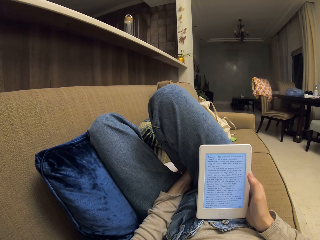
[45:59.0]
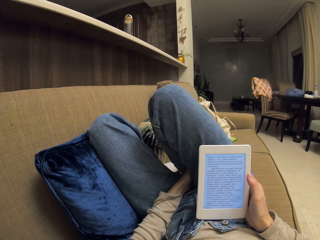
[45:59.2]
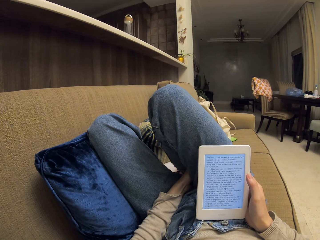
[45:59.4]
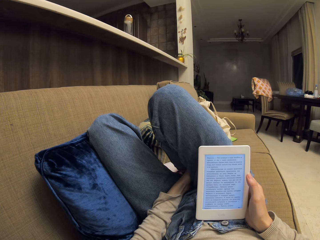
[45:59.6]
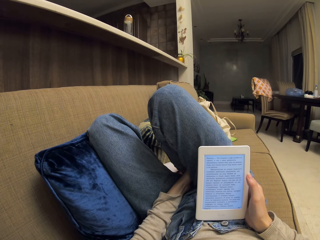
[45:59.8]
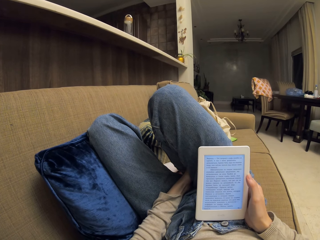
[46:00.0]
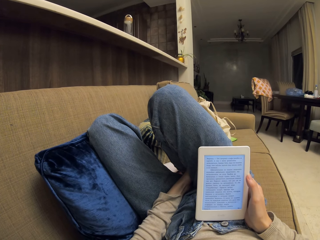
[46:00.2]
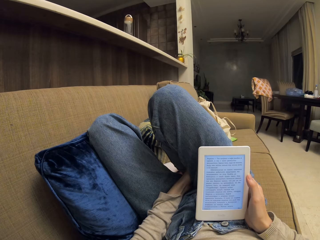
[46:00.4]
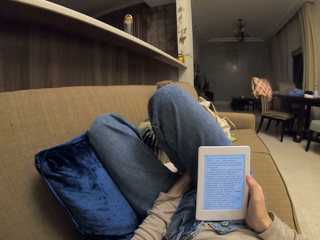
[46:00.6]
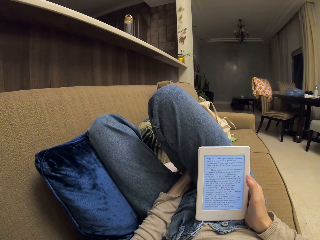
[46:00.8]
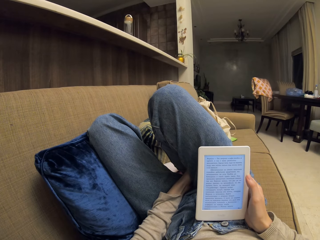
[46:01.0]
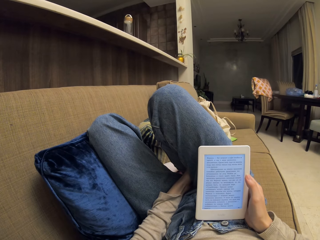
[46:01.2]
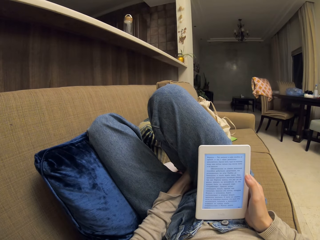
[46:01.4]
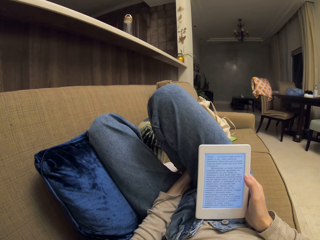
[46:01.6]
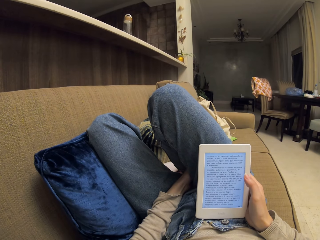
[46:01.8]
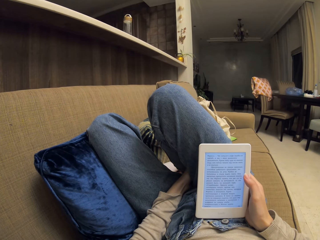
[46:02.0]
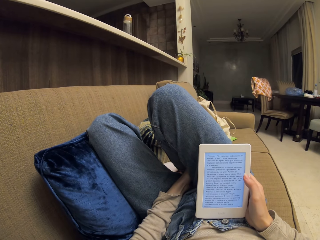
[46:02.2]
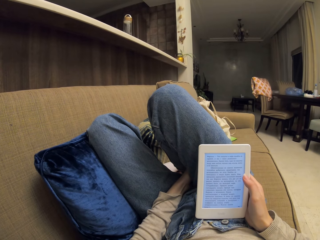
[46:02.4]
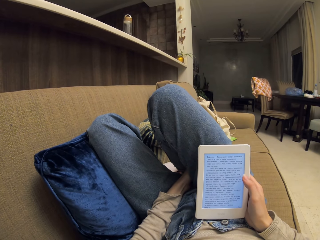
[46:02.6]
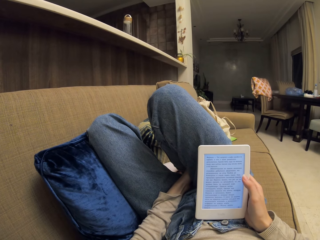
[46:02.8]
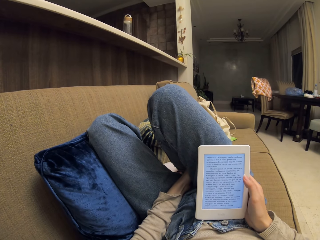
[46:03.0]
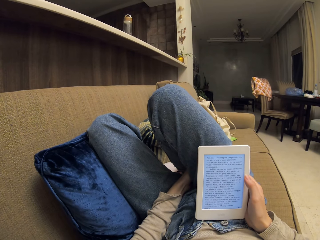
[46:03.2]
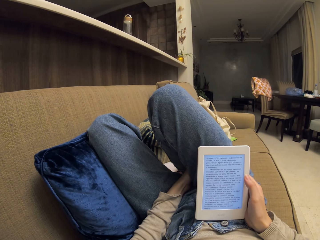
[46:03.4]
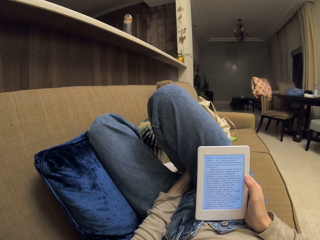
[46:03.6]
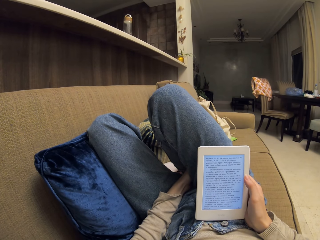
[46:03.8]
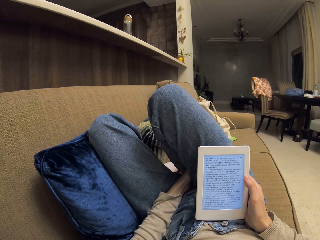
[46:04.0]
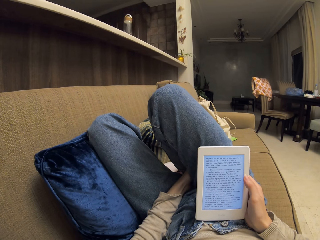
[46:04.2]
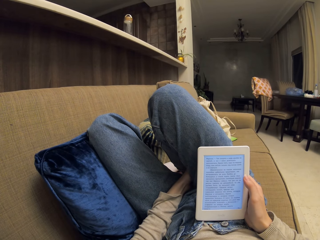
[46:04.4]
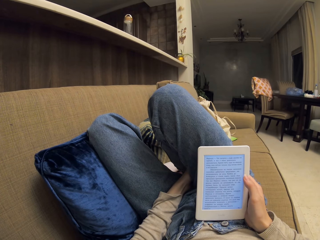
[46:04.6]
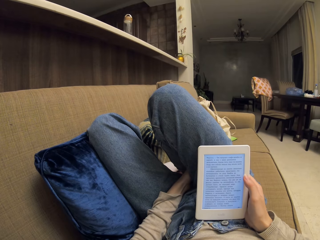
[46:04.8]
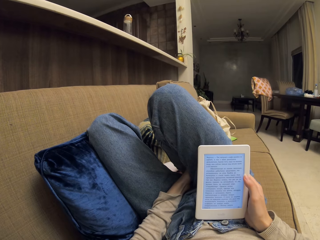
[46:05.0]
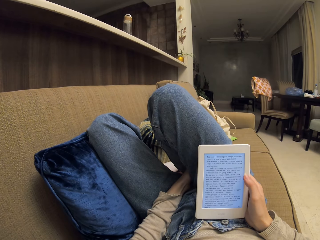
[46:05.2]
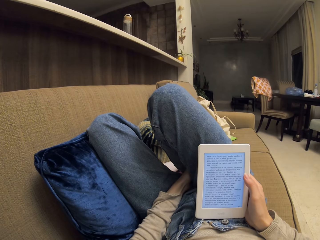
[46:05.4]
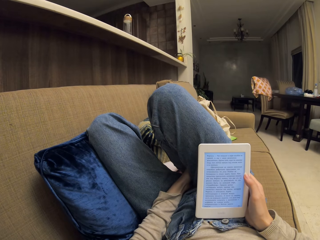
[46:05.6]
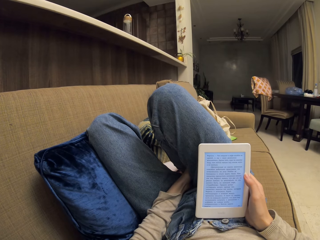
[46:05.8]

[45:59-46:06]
The camera wearer uses the phone.

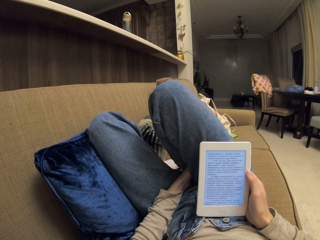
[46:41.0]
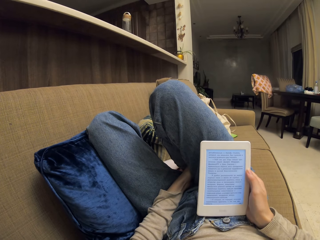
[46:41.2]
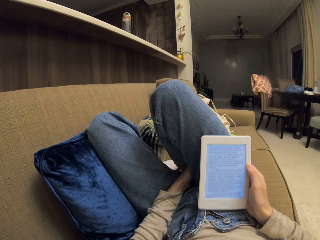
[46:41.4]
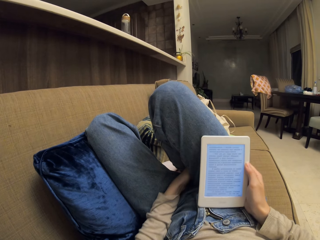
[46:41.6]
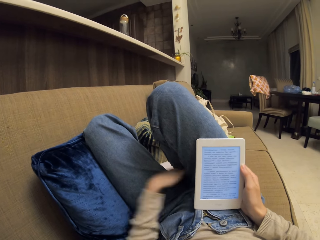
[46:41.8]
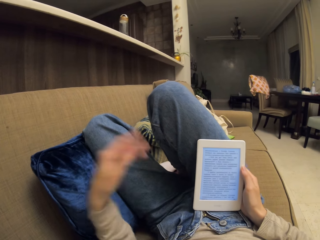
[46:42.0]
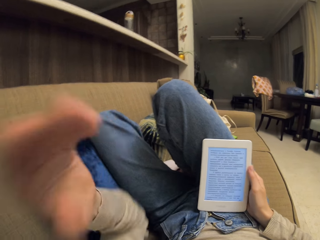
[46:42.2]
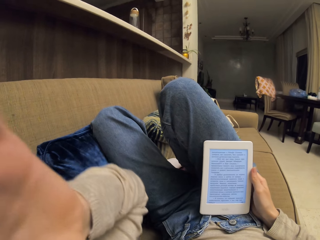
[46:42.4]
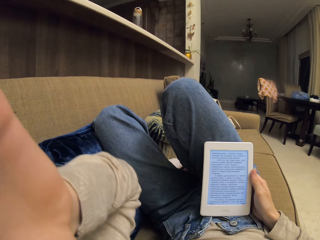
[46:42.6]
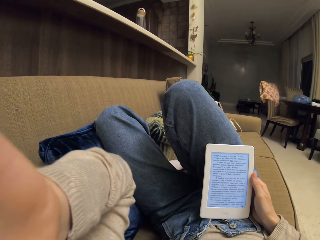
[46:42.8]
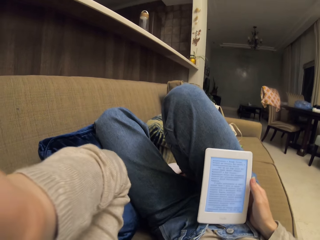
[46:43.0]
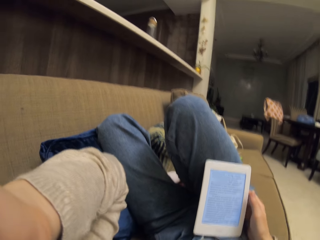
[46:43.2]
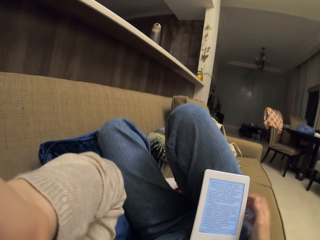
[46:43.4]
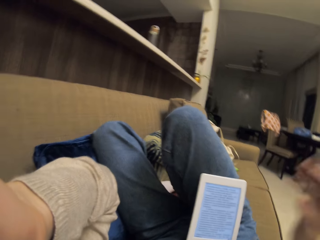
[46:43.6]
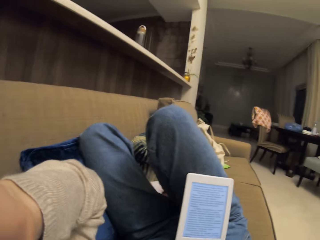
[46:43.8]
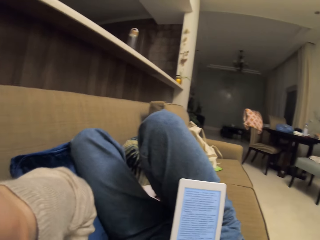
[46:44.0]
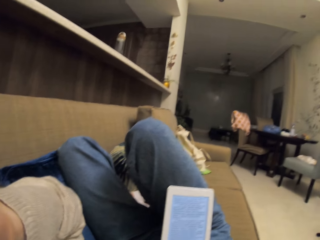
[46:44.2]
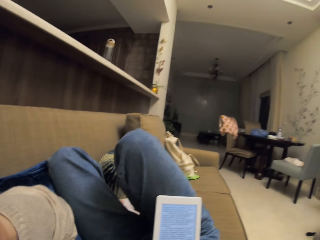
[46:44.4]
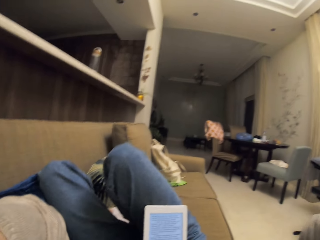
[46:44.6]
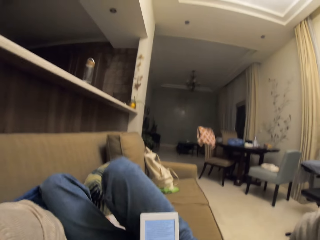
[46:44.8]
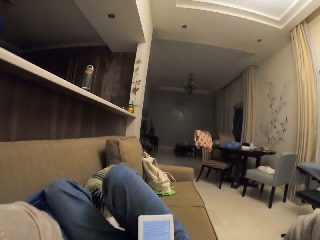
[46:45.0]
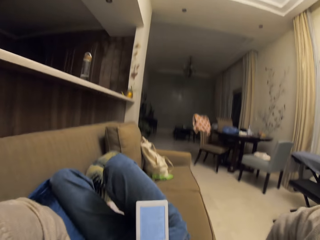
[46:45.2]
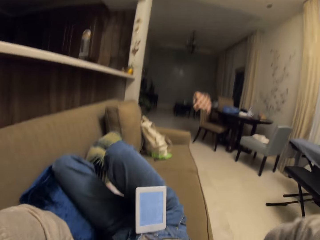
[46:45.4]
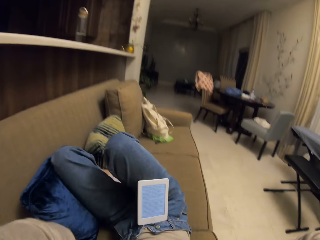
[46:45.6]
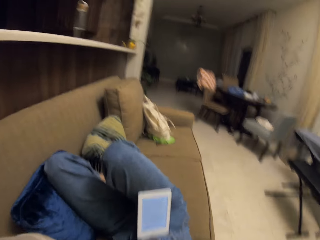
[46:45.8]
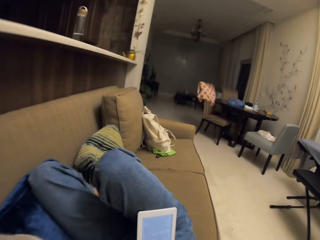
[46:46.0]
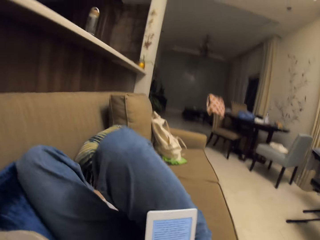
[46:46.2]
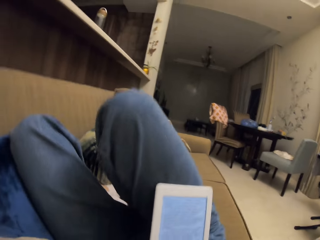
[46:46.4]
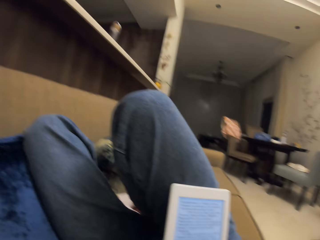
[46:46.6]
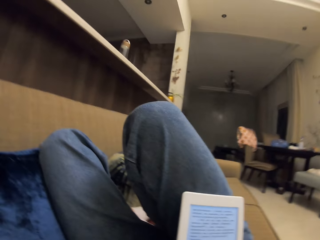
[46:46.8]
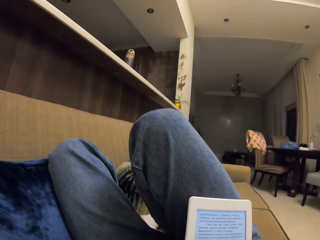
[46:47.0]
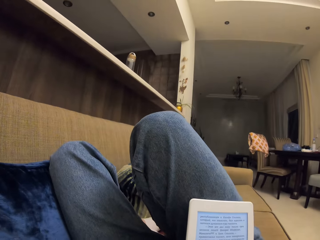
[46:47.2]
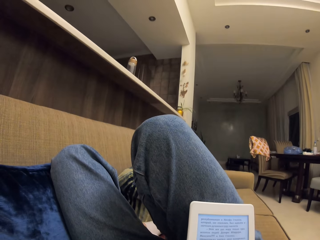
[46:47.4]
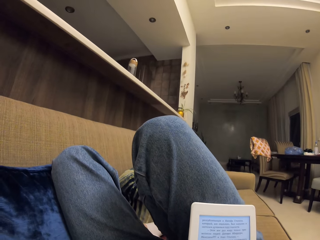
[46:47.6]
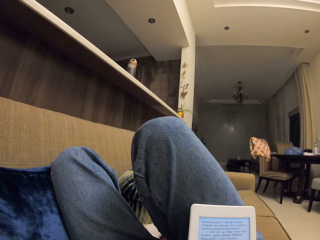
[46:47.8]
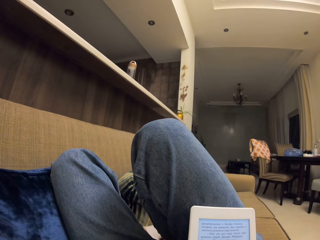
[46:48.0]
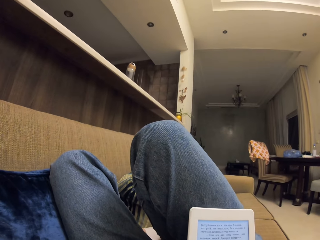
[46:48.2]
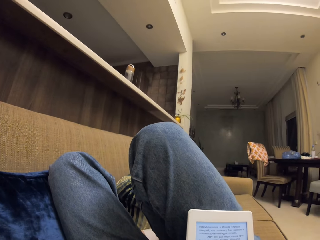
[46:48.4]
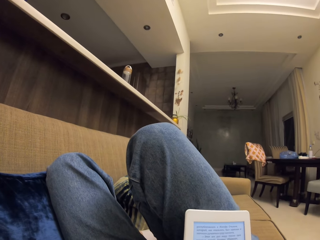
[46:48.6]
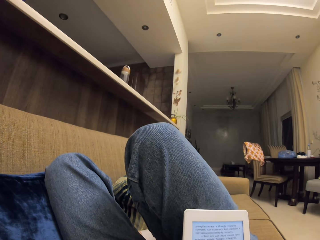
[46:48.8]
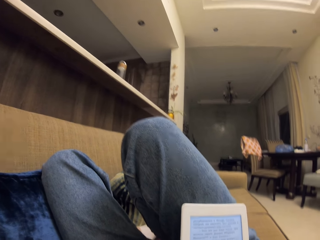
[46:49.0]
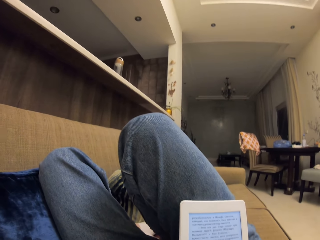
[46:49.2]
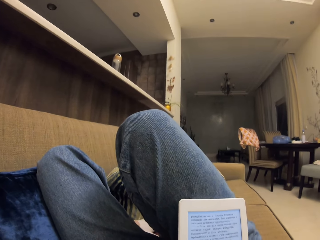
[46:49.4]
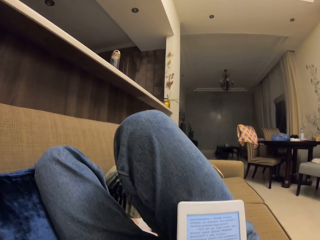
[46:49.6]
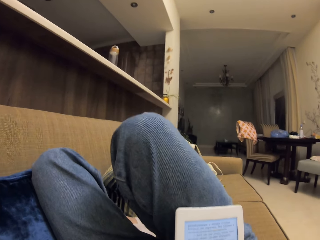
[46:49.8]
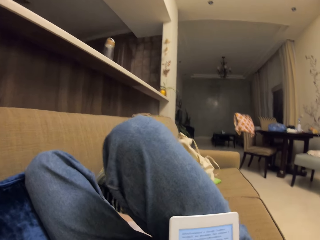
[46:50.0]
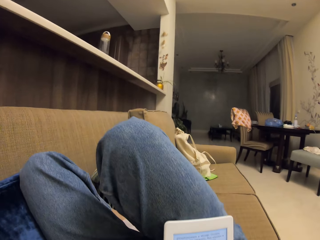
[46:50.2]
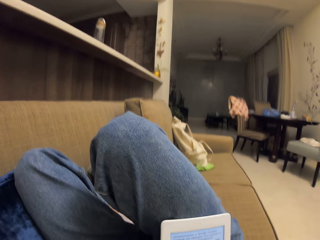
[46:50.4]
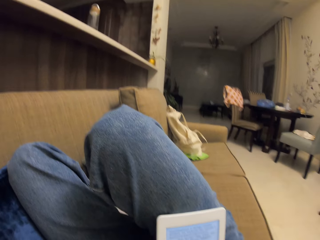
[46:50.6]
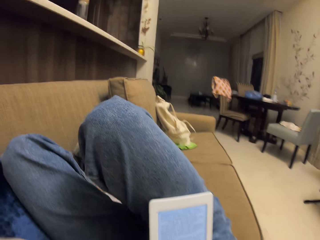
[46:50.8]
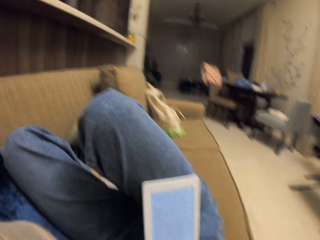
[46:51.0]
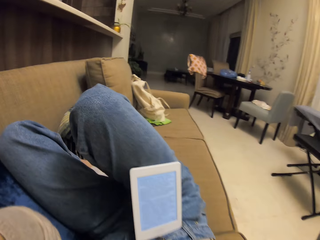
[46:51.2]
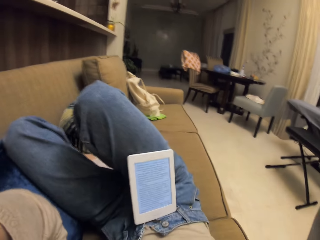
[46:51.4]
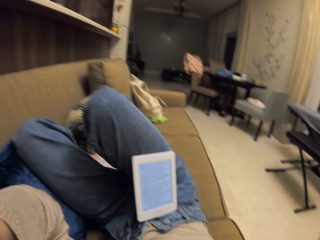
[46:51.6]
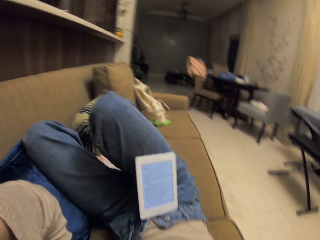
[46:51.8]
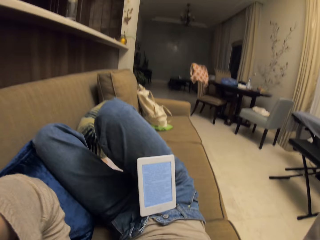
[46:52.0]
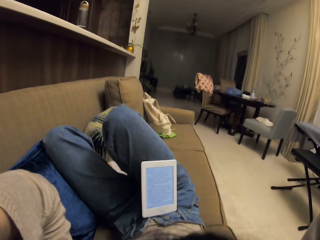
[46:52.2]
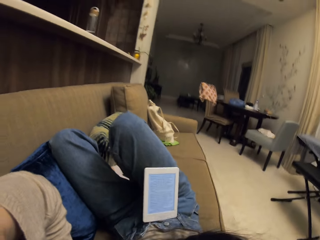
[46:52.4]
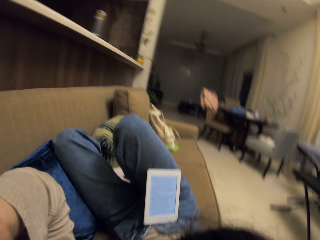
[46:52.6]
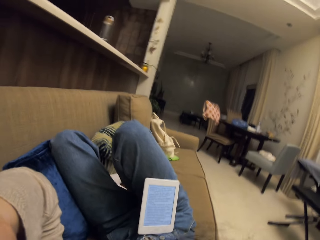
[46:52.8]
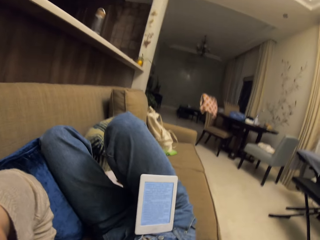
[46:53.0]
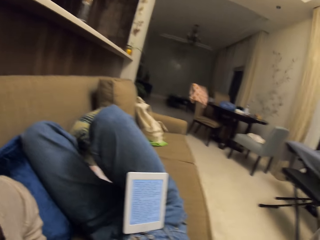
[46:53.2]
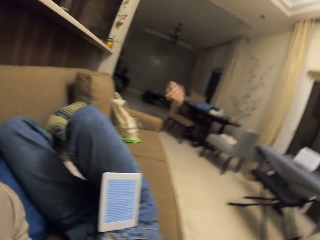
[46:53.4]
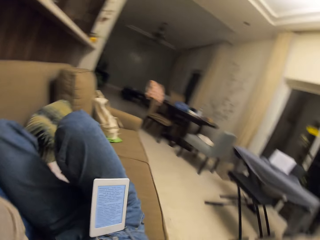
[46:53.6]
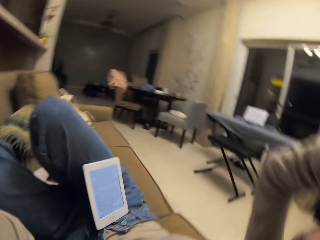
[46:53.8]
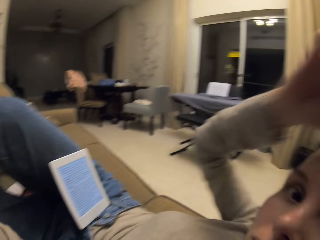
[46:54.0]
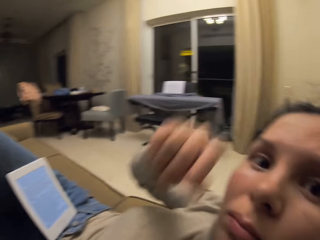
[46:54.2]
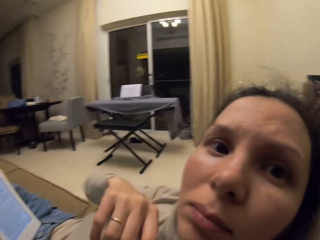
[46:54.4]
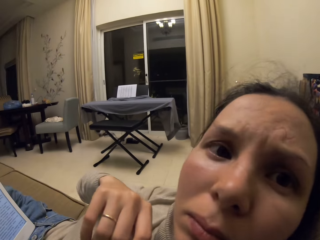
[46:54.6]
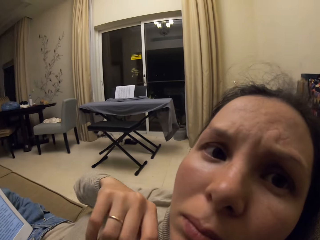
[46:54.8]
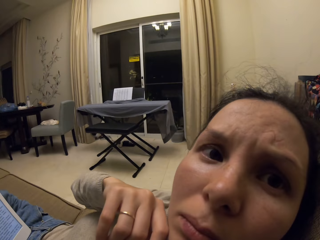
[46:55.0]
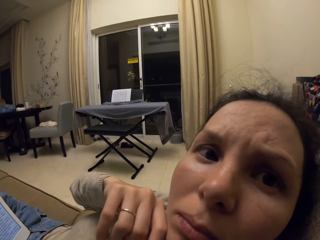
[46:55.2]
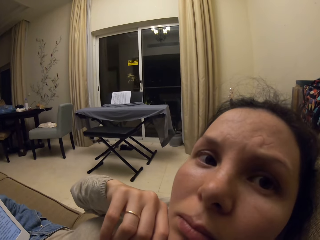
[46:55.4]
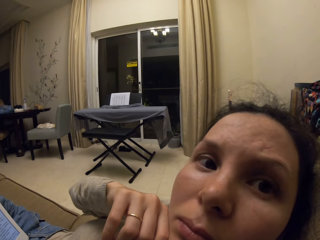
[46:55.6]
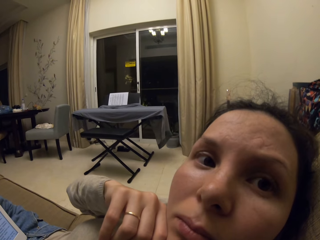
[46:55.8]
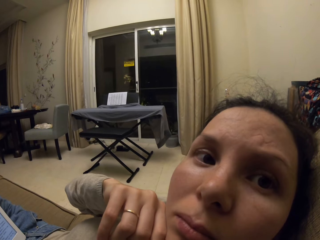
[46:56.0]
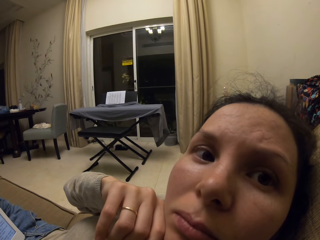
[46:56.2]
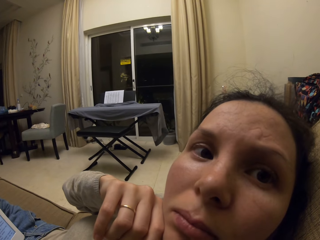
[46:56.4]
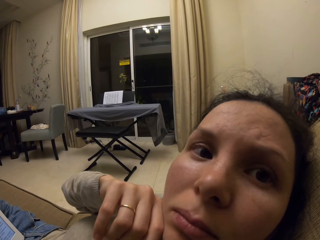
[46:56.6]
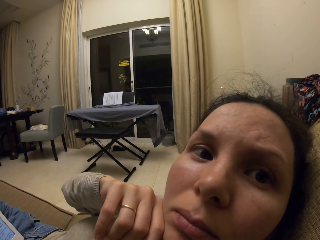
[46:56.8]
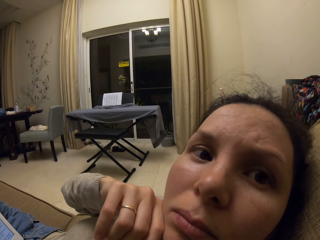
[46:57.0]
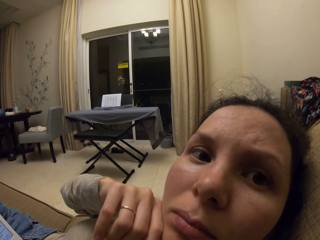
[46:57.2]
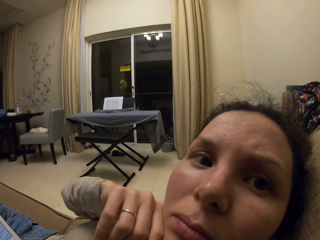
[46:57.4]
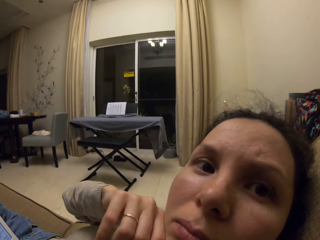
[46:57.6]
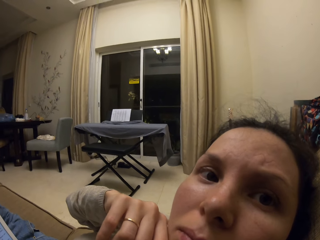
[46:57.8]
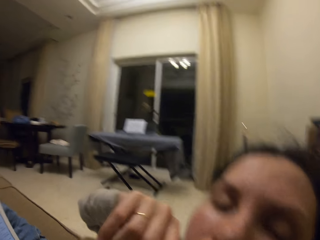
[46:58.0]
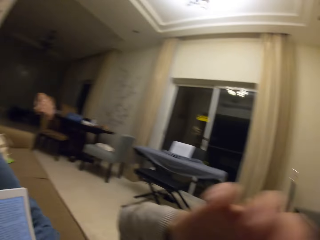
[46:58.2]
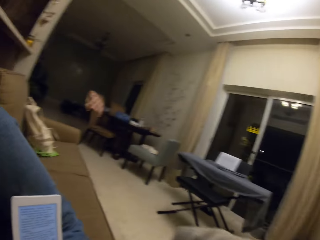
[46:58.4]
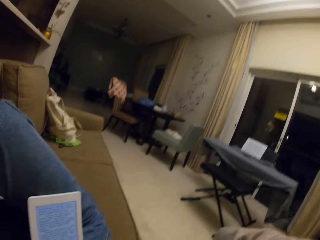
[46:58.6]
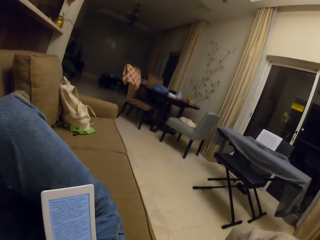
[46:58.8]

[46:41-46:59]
The camera wearer touches the camera. They raise hands. They look at the camera.
